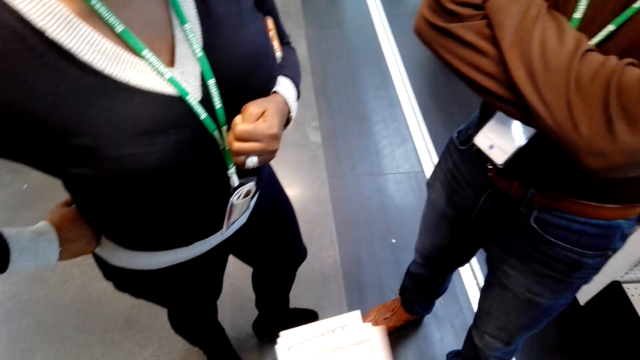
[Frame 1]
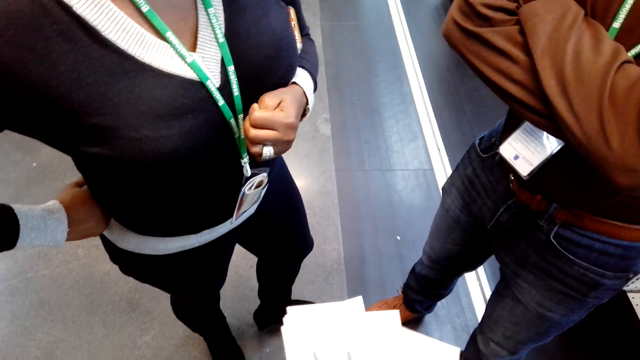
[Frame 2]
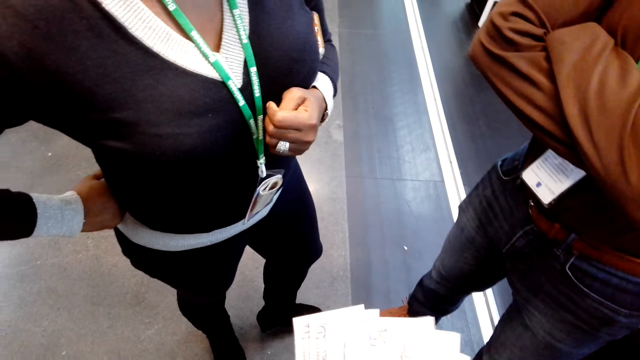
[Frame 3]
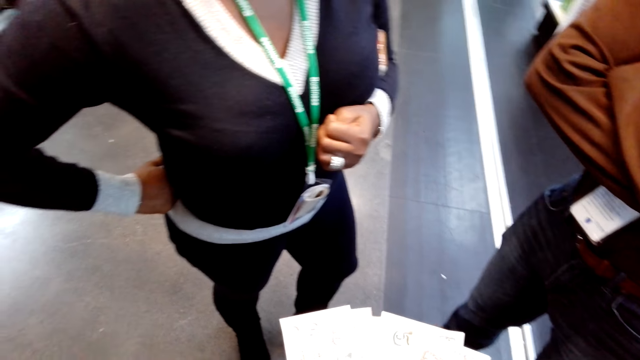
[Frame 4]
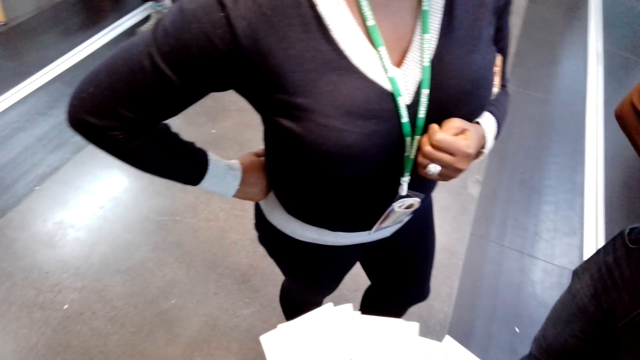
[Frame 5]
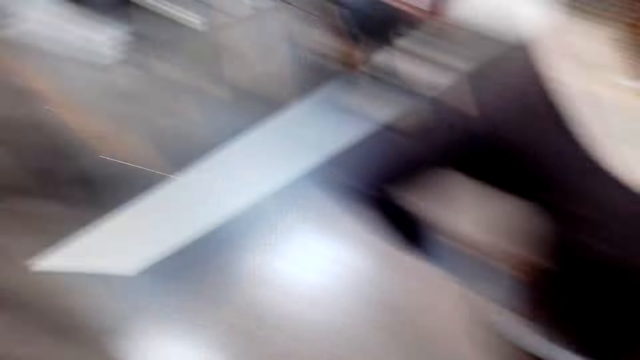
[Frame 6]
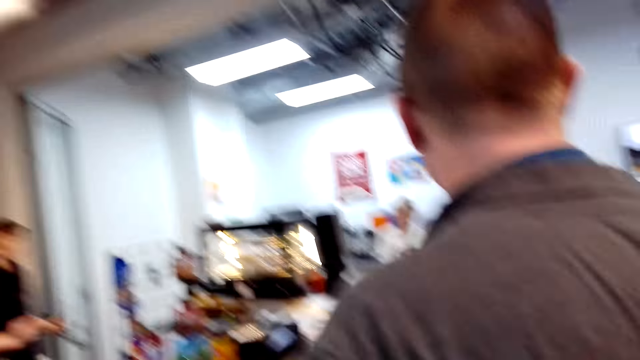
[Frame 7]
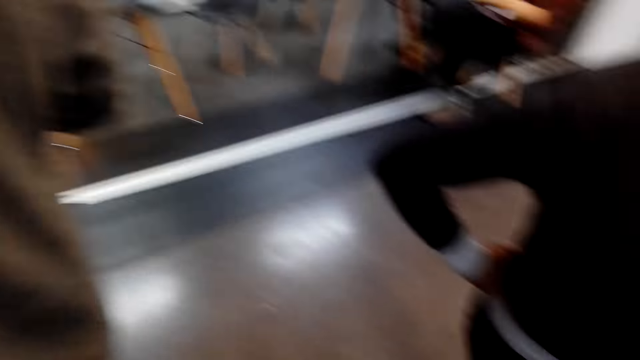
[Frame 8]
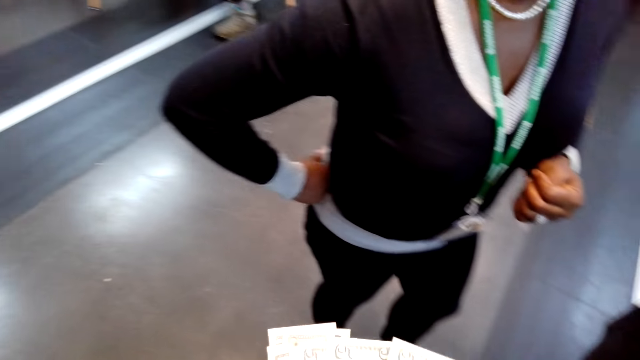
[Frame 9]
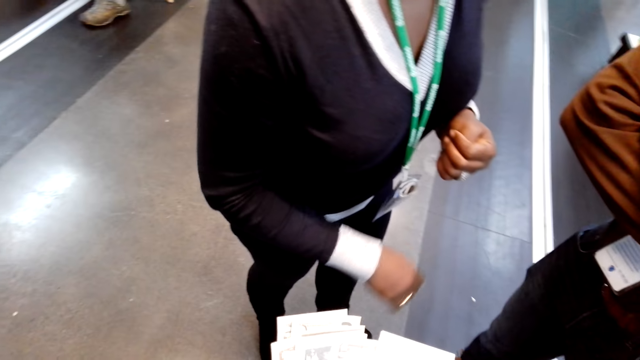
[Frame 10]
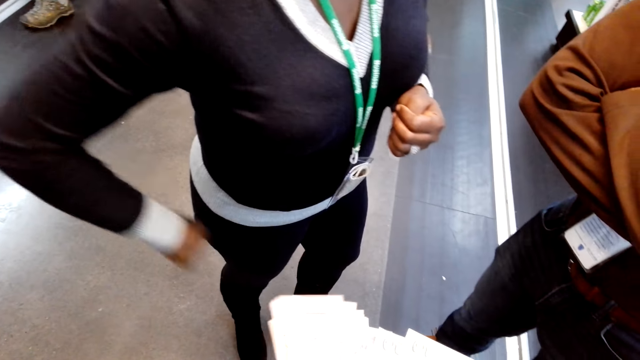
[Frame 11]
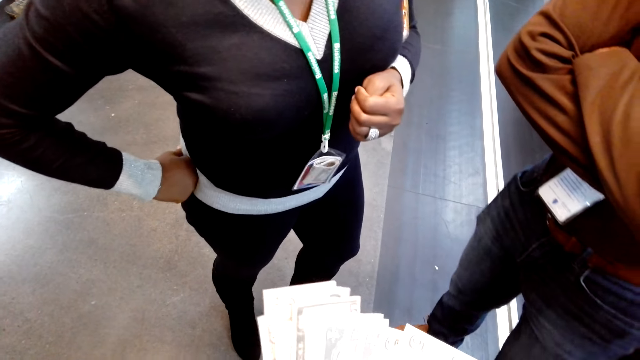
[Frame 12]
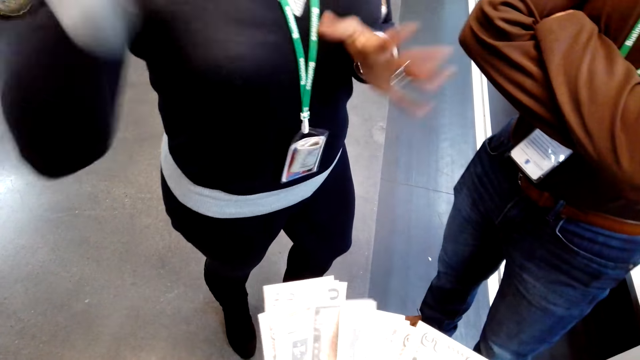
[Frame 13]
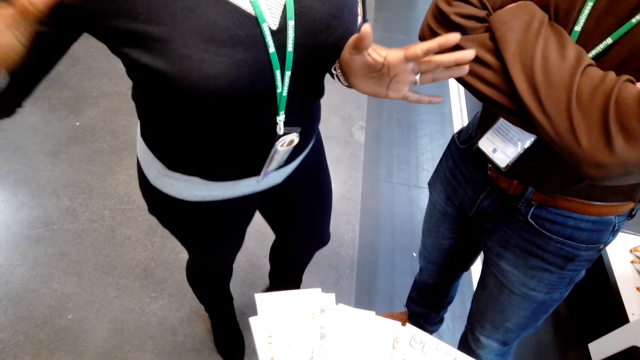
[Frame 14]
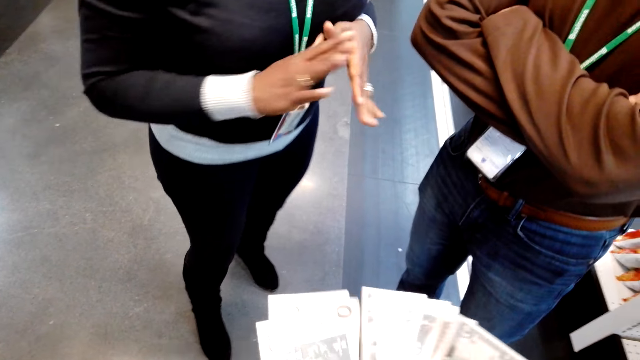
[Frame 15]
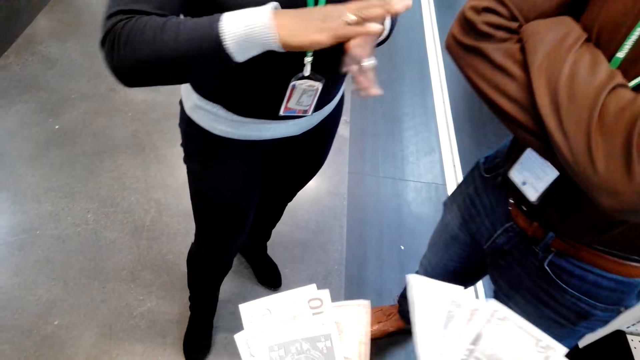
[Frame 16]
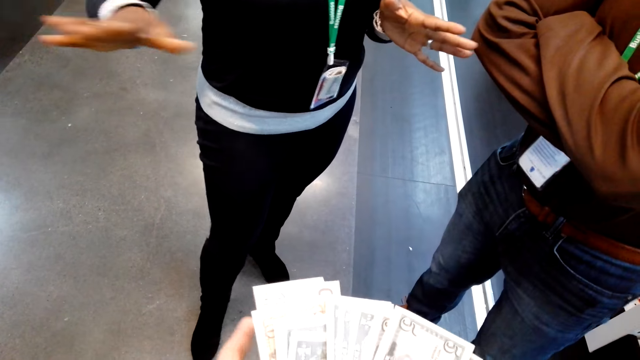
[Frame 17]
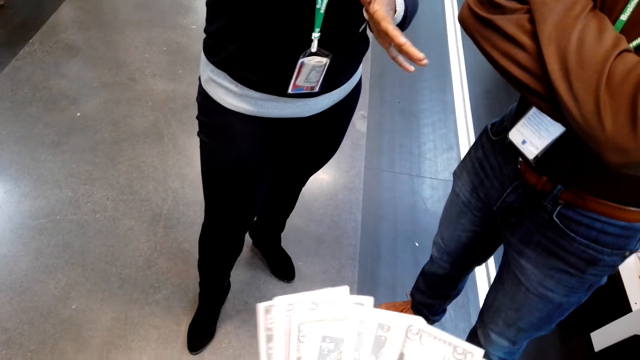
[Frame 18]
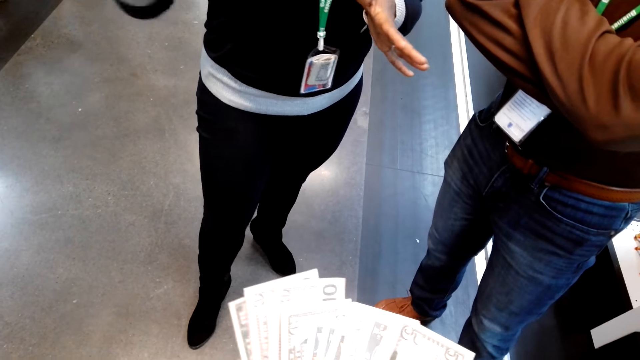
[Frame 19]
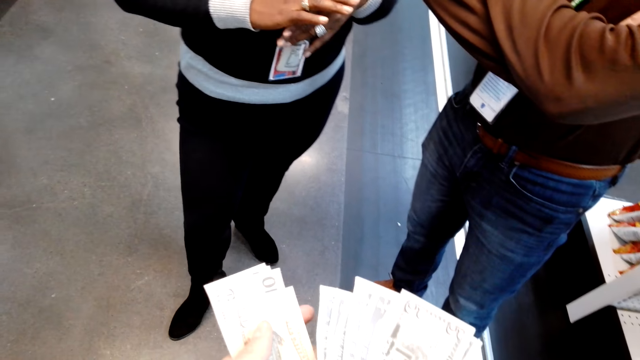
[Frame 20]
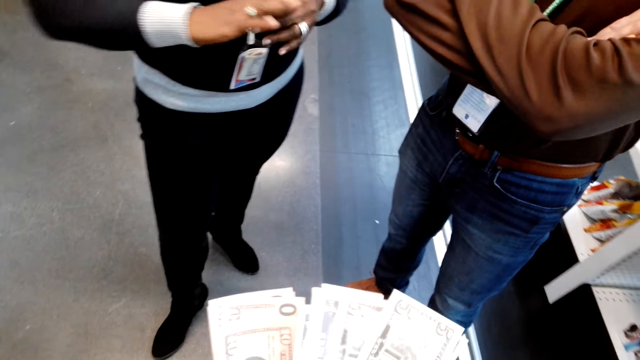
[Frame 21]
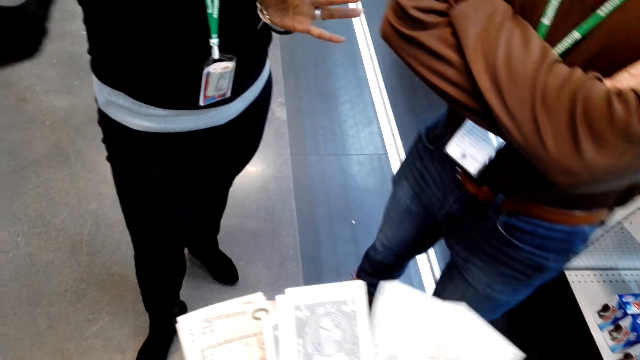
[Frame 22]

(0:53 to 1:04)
The camera wearer counts money. A man converses with a woman. The camera wearer looks around. A person spreads her hands. The camera wearer counts the money. The woman lifts both hands. The camera wearer counts the money.

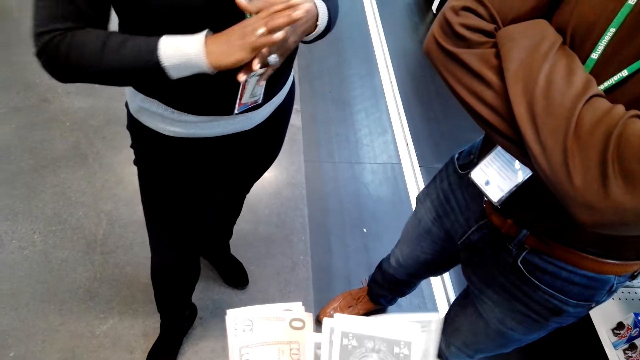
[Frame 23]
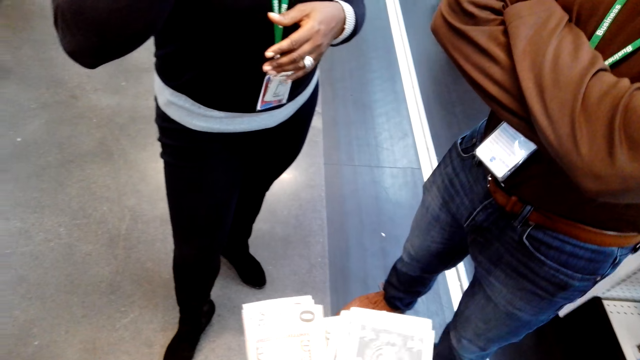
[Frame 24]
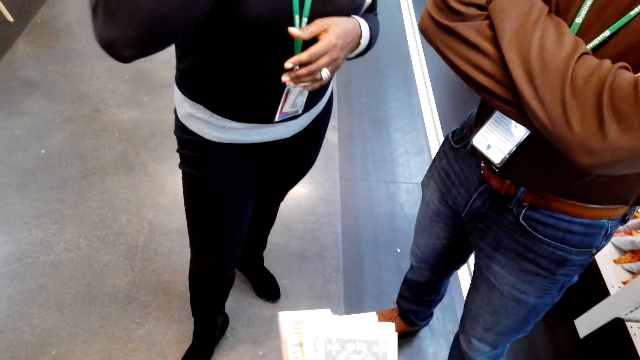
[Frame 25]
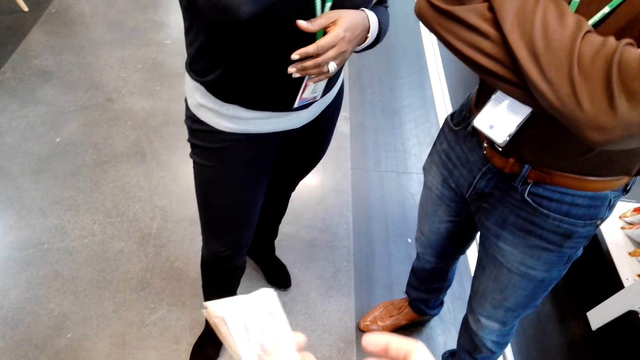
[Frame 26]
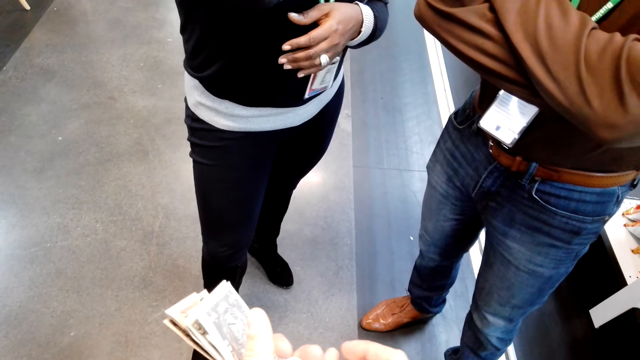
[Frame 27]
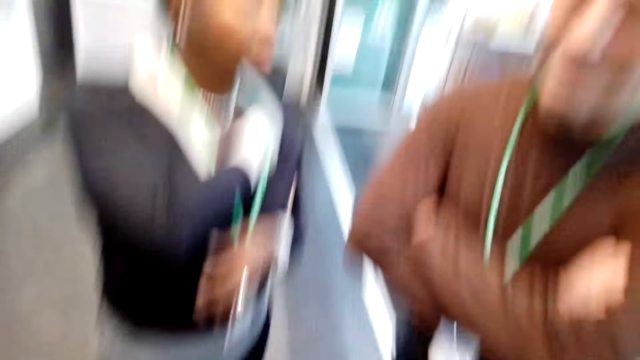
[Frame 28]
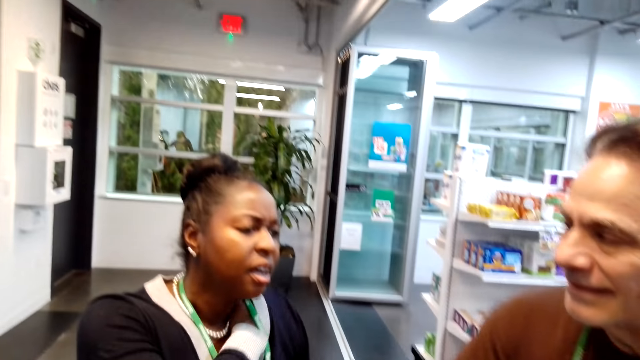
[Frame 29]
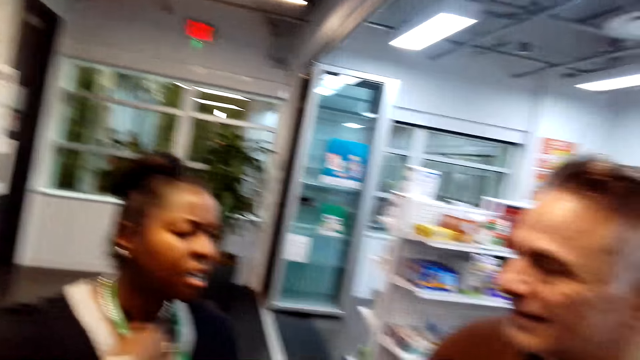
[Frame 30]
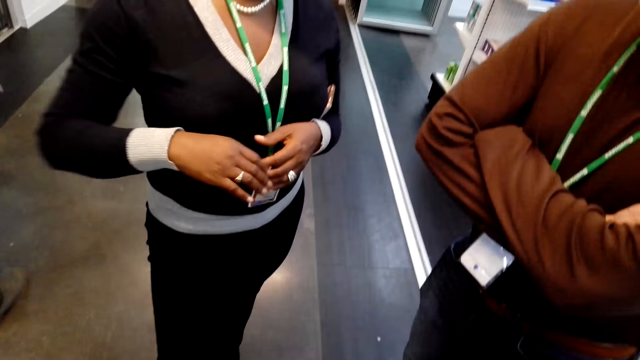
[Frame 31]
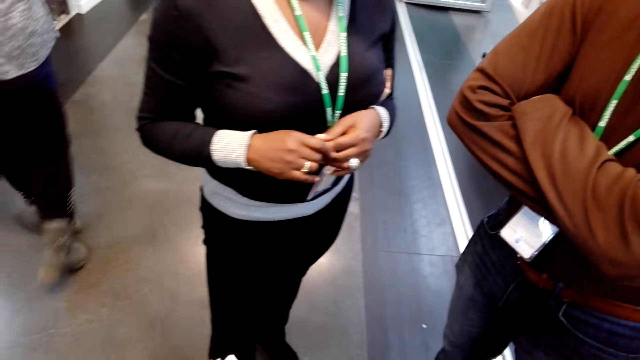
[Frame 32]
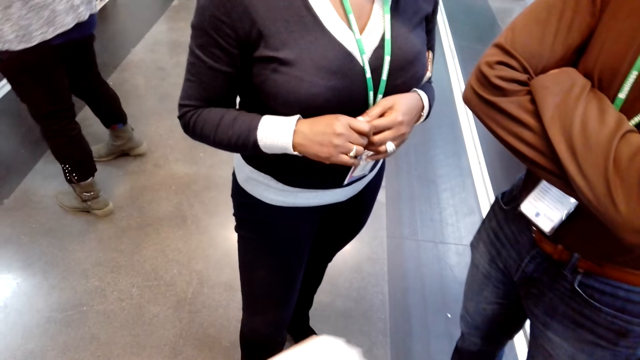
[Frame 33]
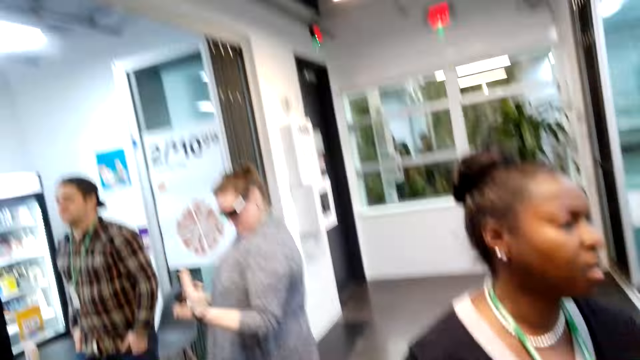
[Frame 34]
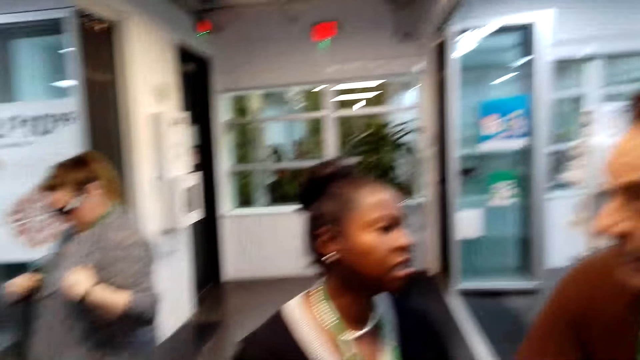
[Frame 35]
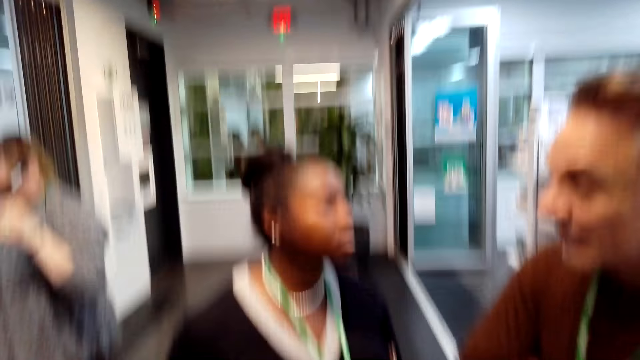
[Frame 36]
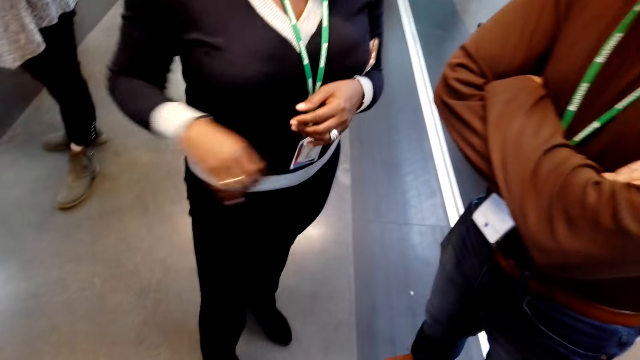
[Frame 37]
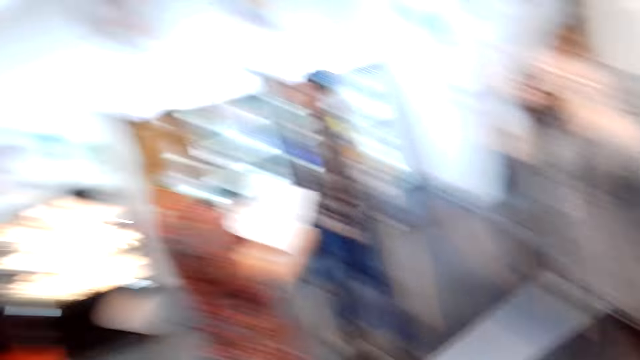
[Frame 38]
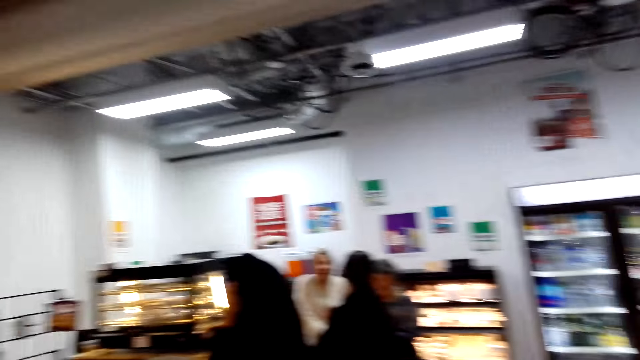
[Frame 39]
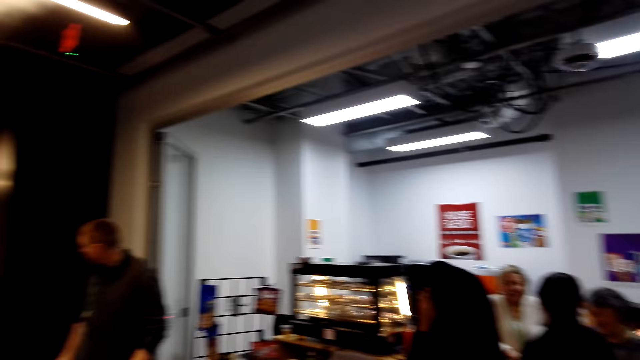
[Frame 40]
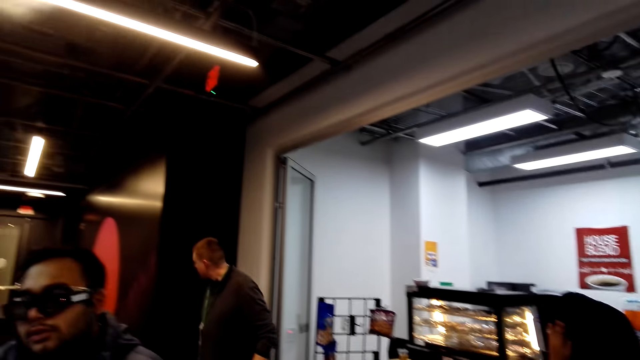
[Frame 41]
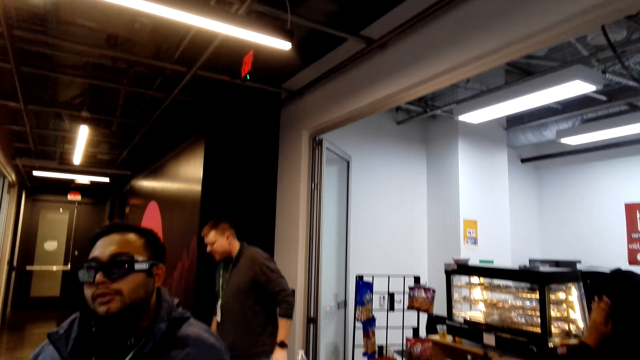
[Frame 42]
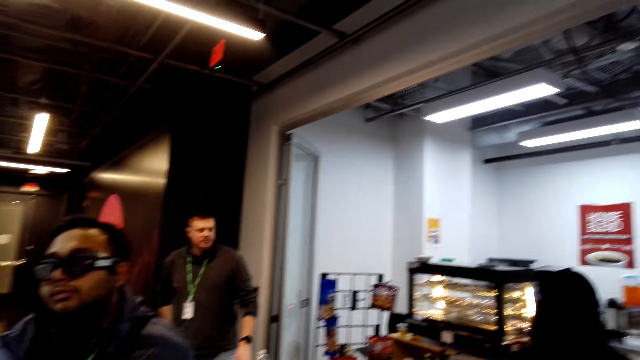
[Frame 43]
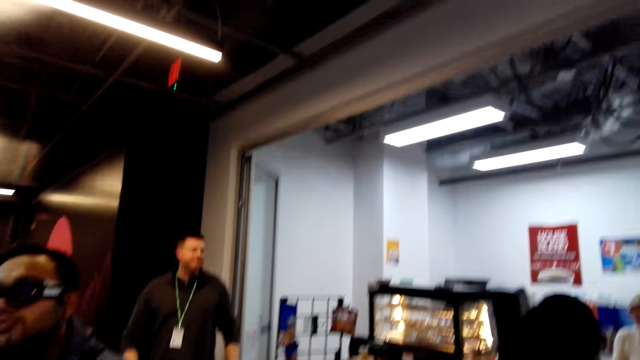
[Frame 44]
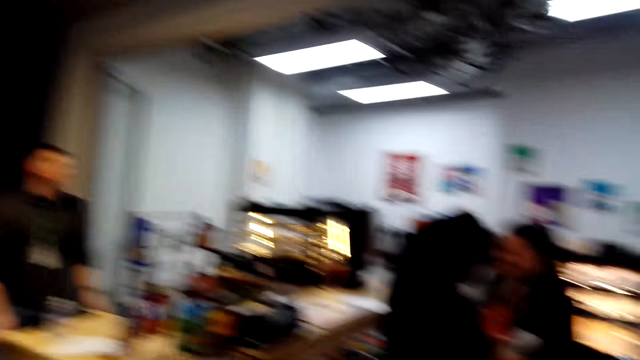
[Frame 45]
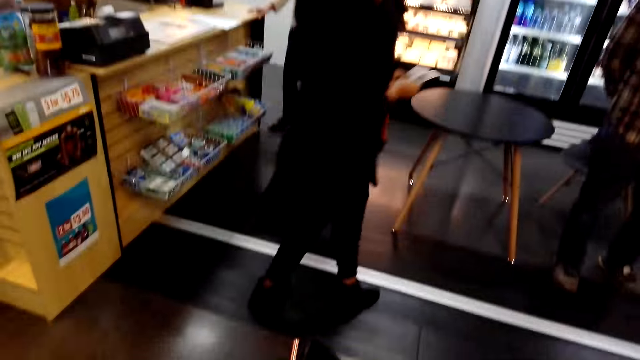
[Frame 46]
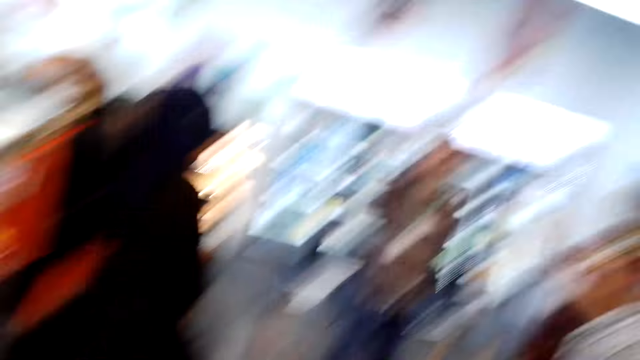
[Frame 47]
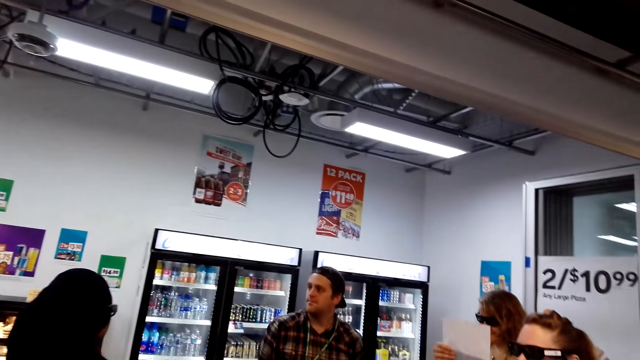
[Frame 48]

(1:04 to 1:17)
A woman converses with a man. A person stands in the supermarket. Another person walks in the supermarket. The camera wearer looks around. The second person touches her dress. Another woman looks at her cloth. The first woman converses with the first man. Three other persons stand in the supermarket. The camera wearer looks around. Two more persons stand in the supermarket. Two more persons stand in the supermarket. Another man converses with the camera wearer. One of the last two persons walks in the supermarket. A third man walks around. The camera wearer looks around. One of the three other persons walks in the supermarket.
